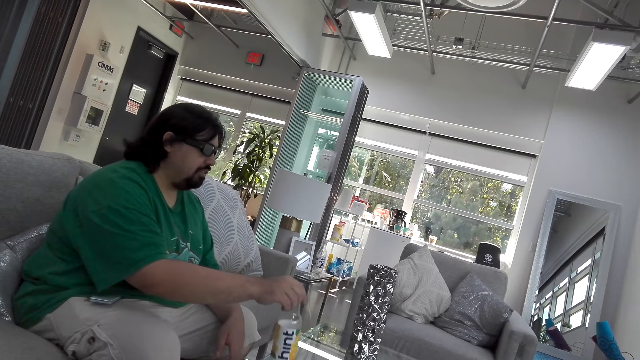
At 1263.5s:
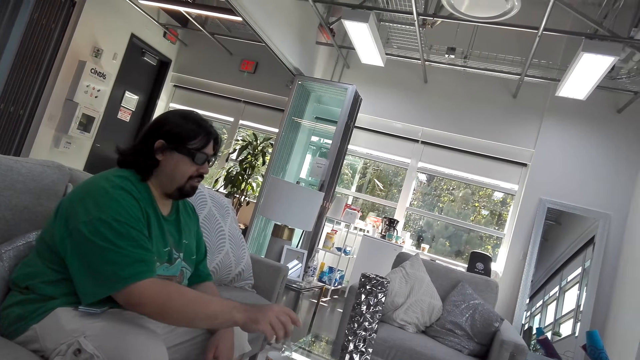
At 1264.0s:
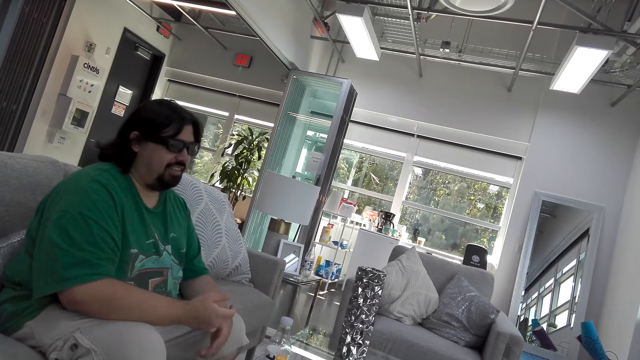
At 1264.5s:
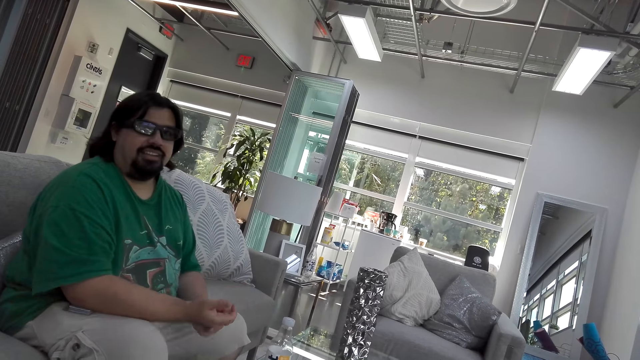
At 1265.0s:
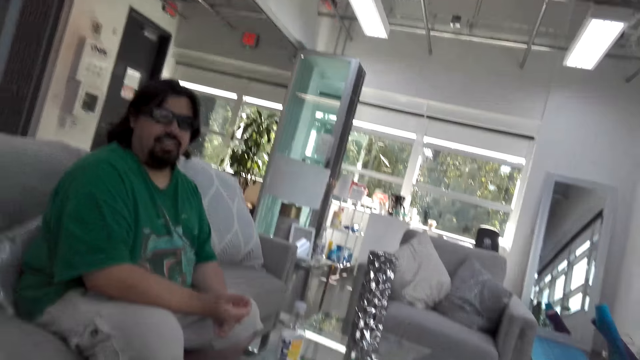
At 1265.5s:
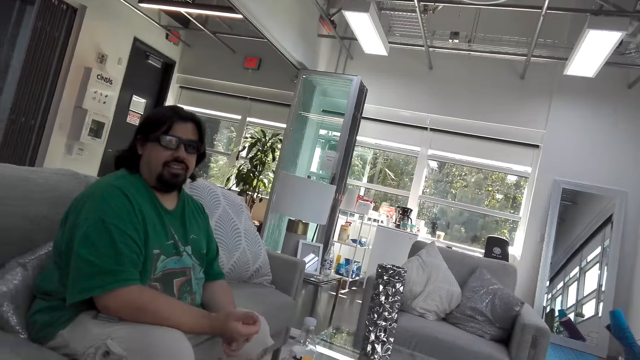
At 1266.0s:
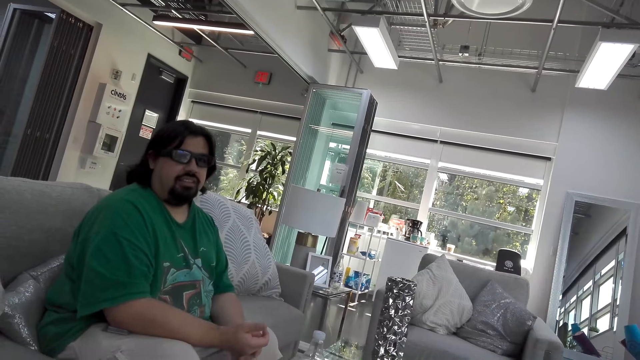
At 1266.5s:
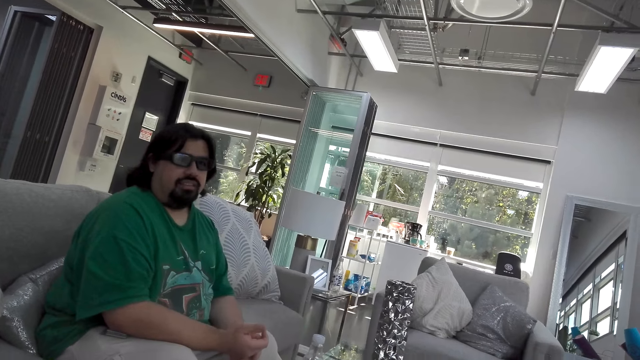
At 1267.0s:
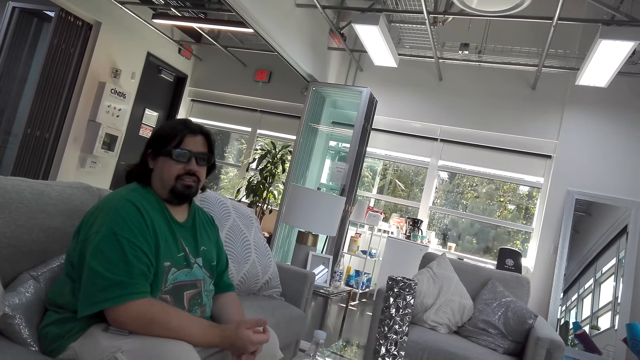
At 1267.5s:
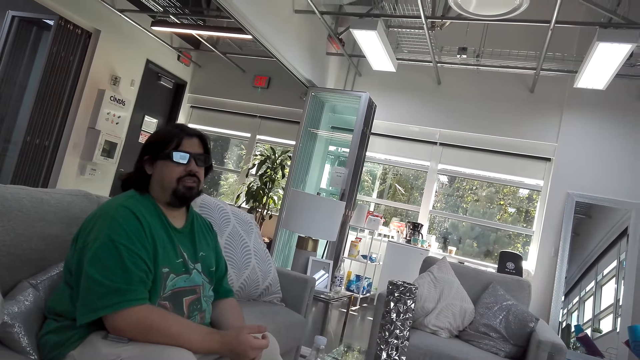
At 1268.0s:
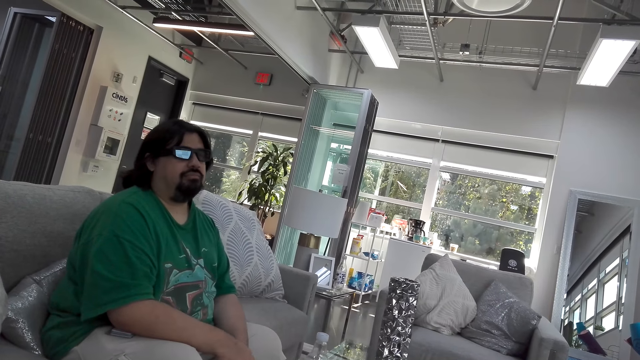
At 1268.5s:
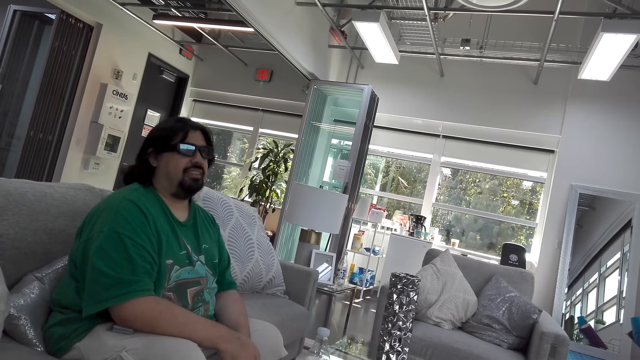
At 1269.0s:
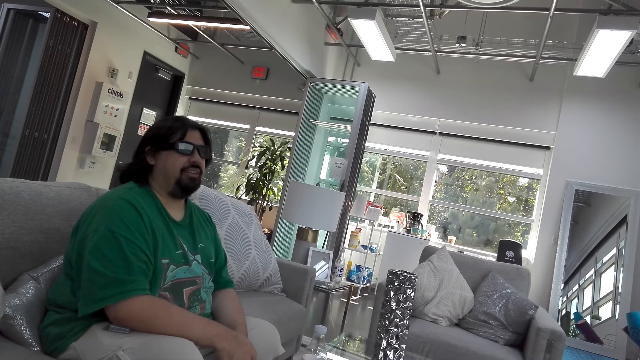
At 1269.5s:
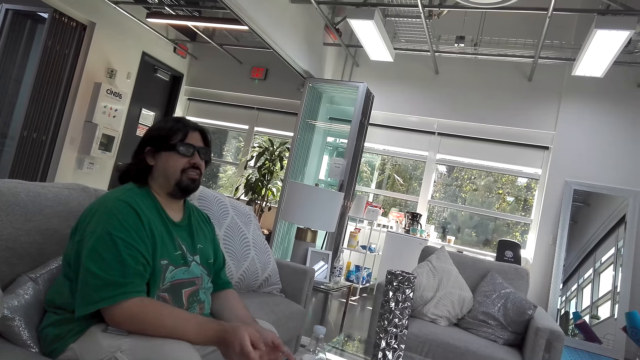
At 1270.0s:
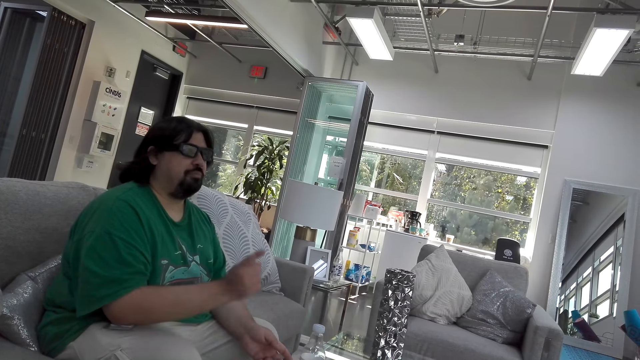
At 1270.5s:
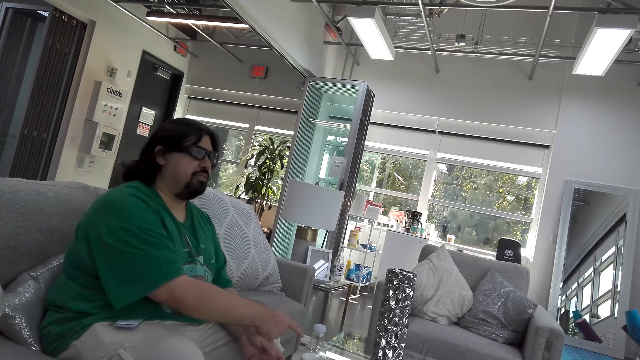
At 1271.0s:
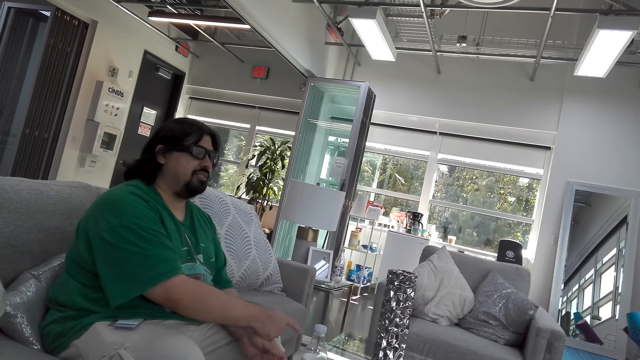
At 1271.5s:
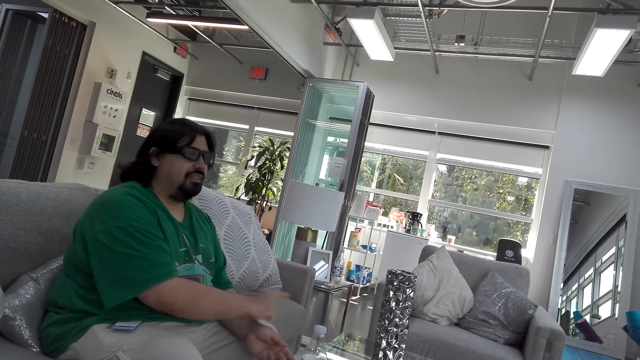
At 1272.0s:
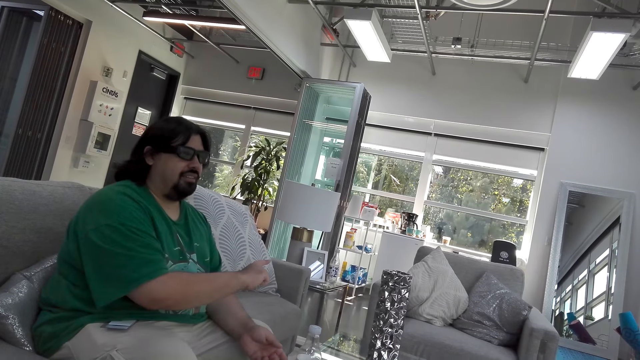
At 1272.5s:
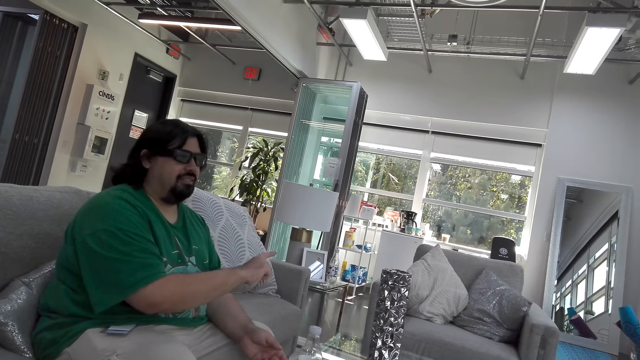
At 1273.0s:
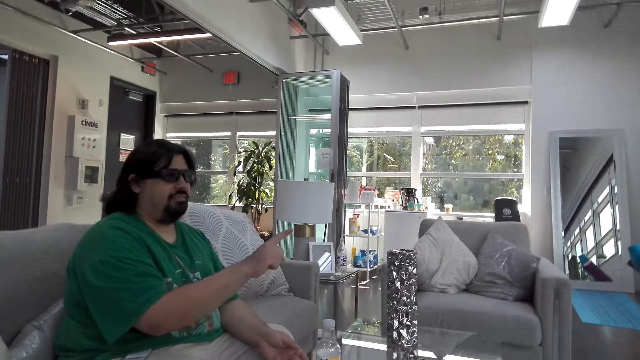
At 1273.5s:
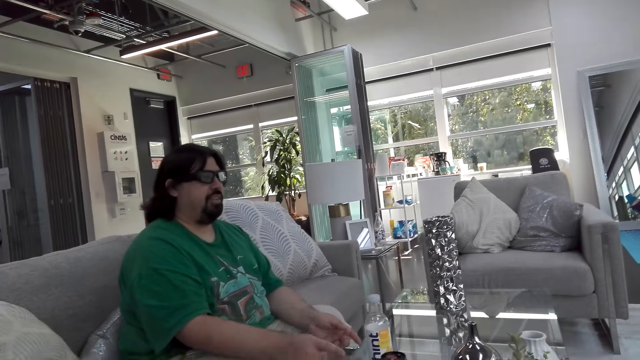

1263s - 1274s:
A man puts the water bottle on the table. The camera wearer talks. The man talks. The man moves his right hand.

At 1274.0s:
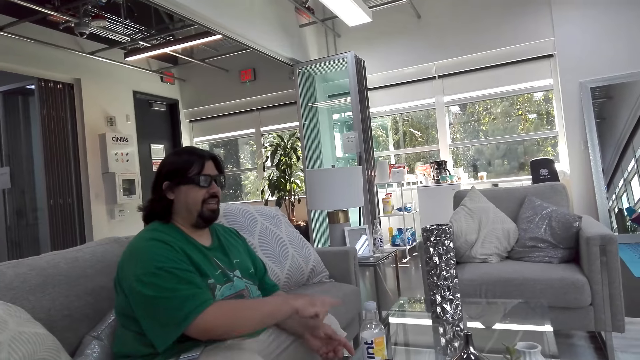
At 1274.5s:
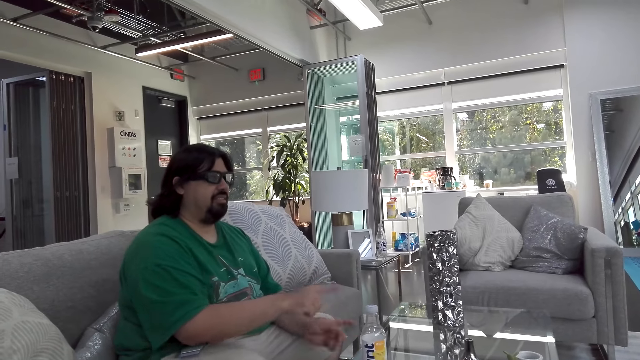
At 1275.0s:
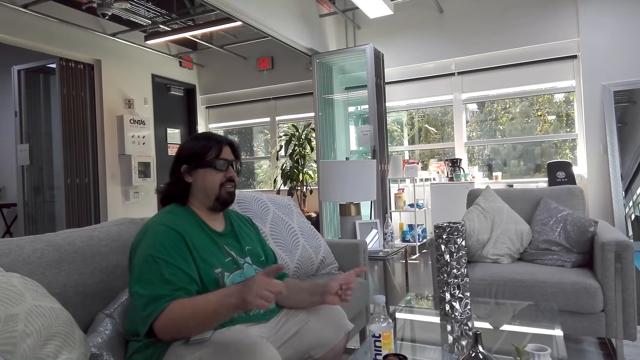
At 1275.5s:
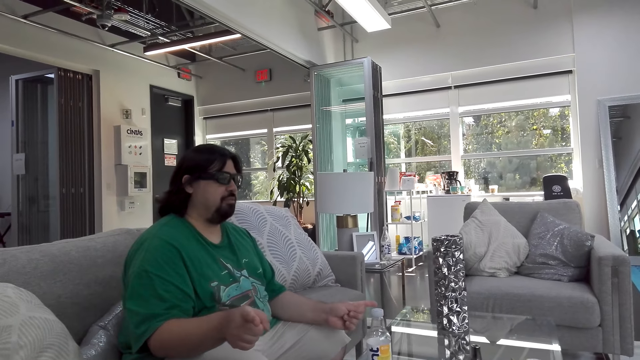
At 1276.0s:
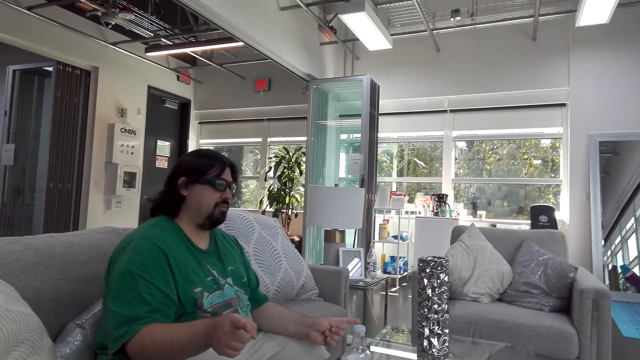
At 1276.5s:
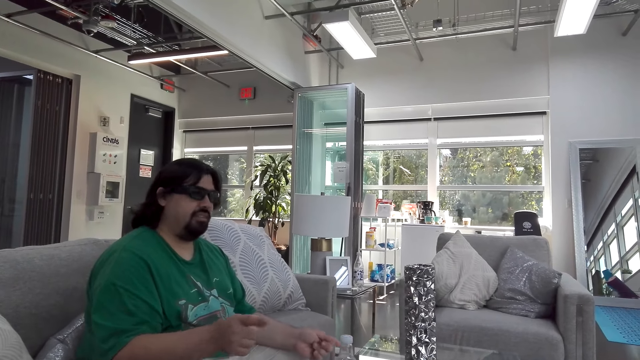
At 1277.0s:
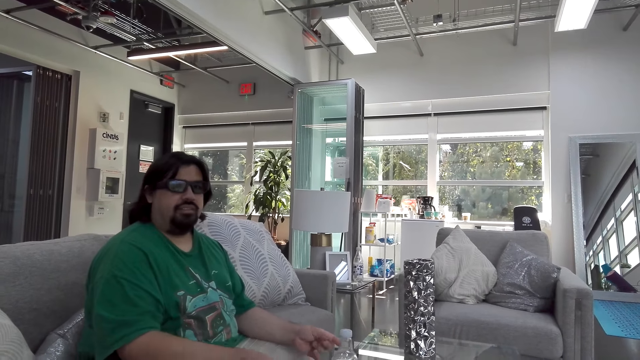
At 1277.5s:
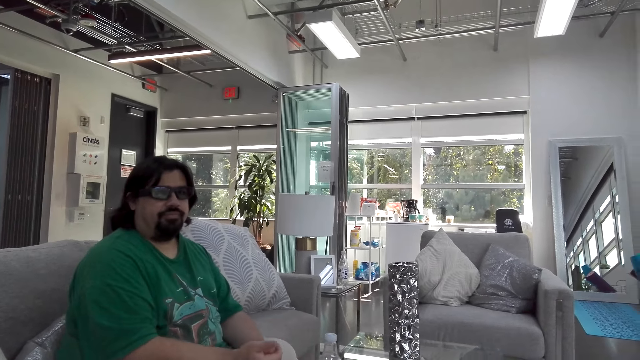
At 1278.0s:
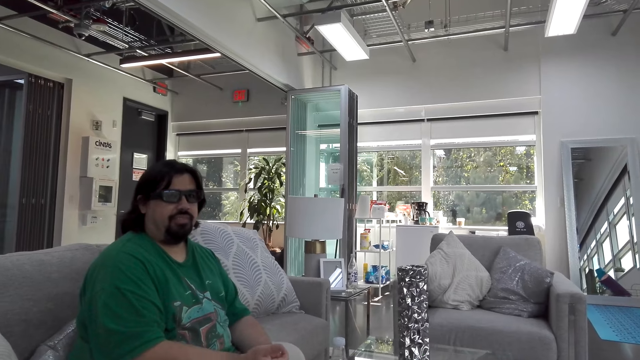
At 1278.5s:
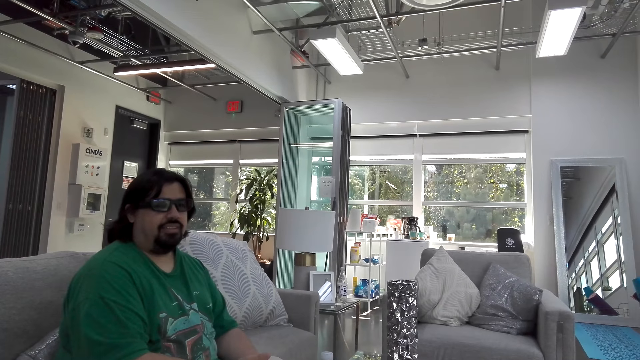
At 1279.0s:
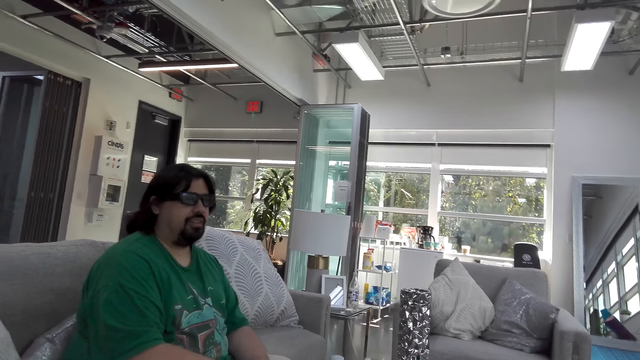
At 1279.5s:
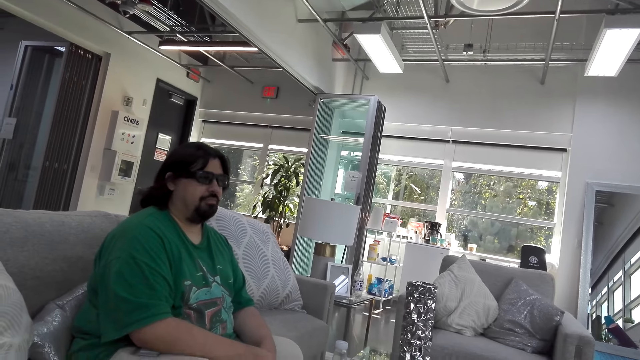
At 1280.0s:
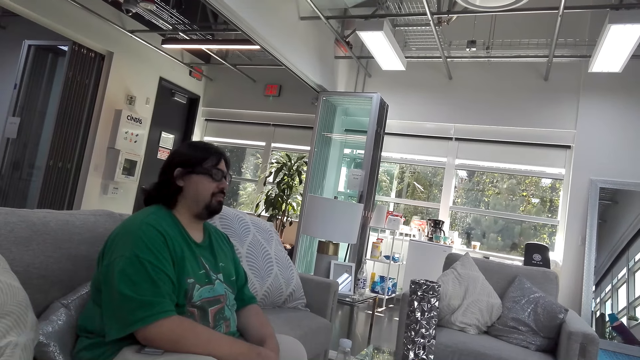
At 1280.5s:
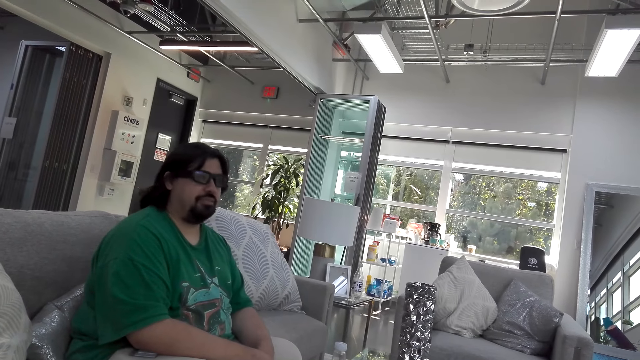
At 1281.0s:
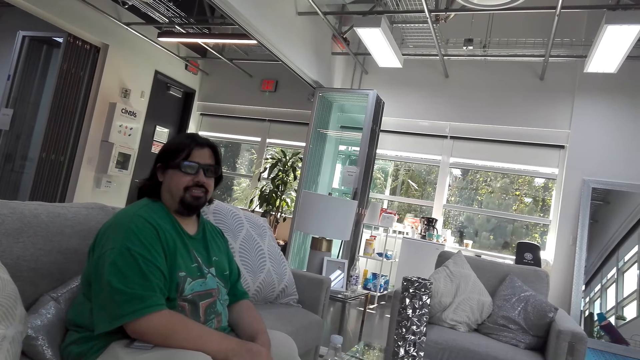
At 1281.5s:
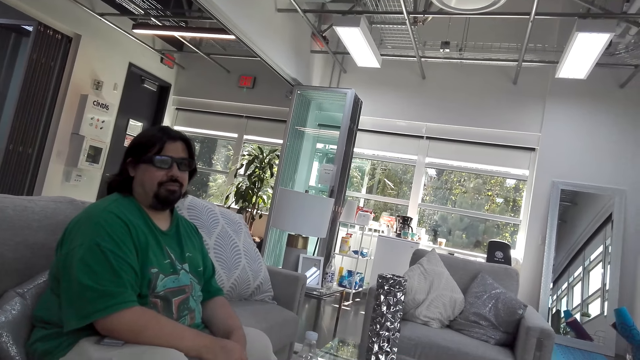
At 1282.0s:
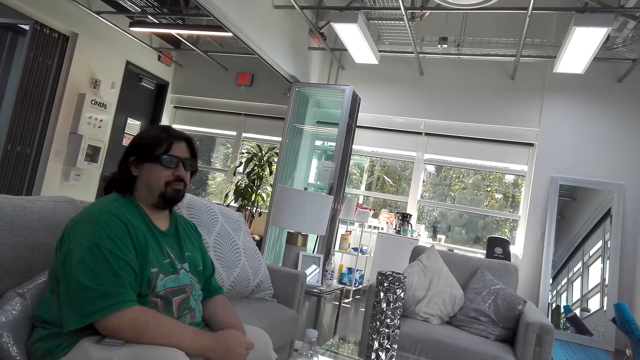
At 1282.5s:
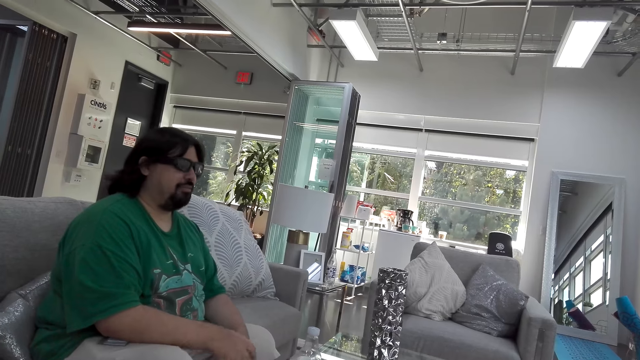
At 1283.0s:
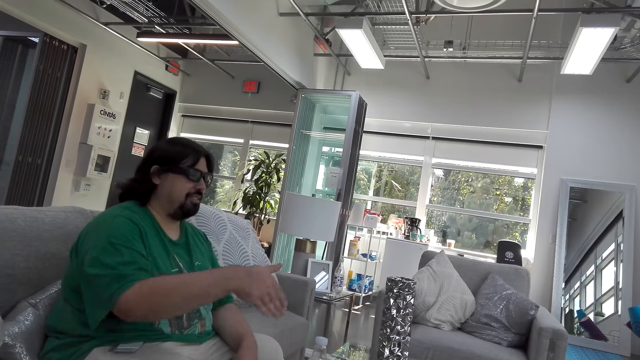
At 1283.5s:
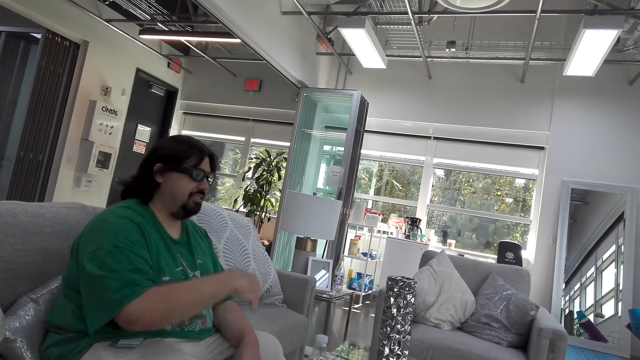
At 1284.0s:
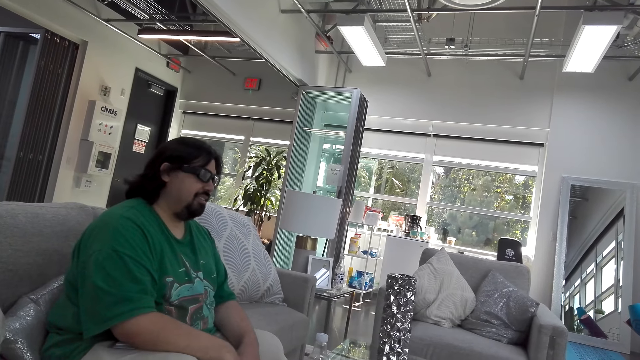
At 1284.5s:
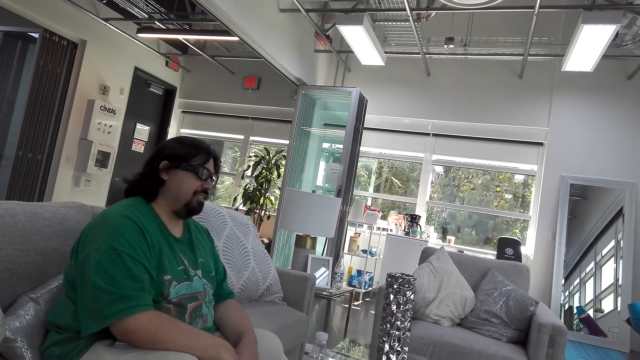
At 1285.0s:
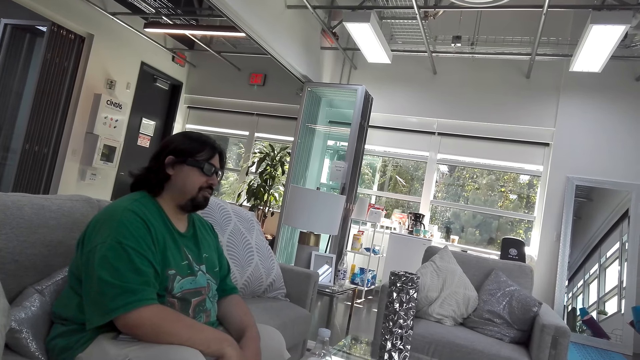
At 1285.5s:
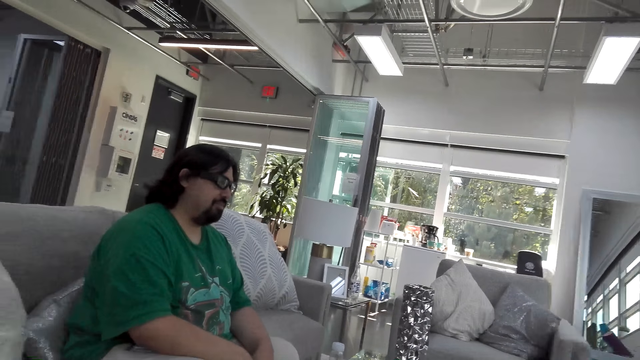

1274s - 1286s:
A man moves his hands. The camera wearer talks. The man talks. The camera wearer talks. The man moves his right hand. The man talks.
